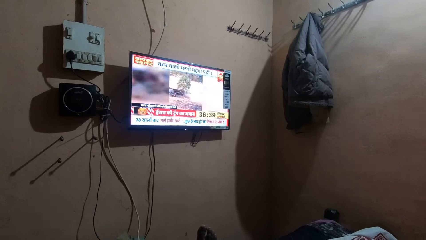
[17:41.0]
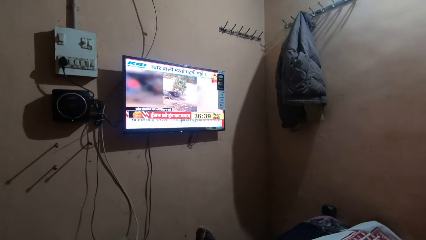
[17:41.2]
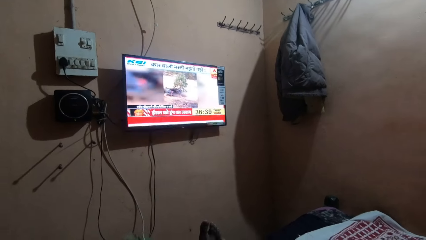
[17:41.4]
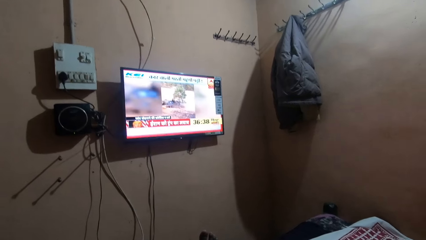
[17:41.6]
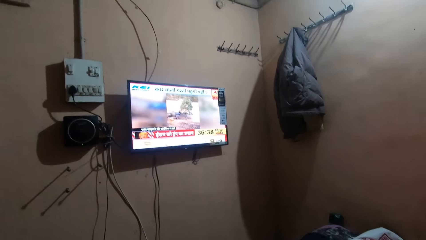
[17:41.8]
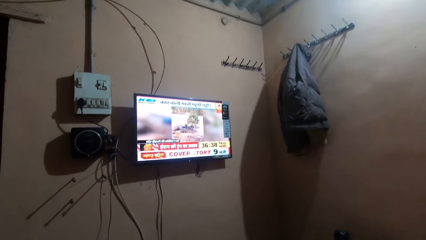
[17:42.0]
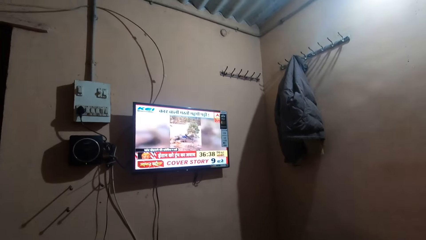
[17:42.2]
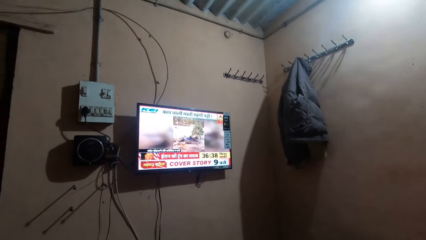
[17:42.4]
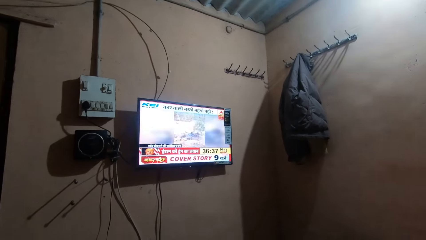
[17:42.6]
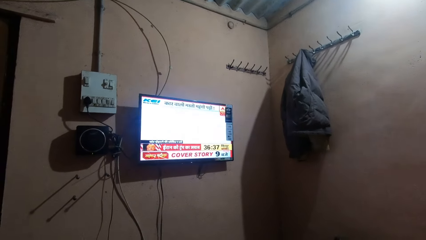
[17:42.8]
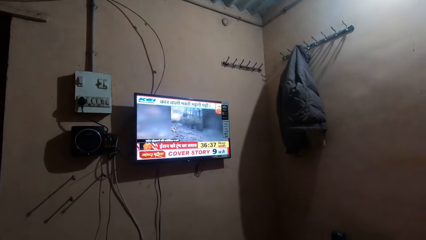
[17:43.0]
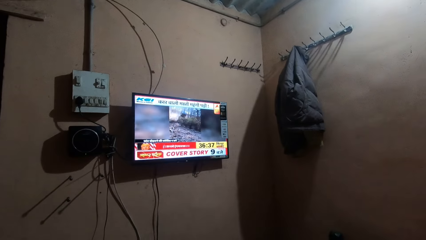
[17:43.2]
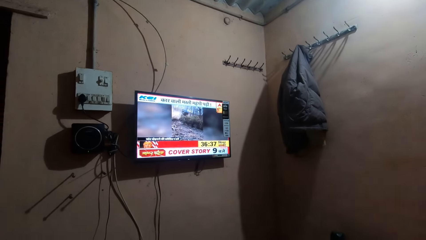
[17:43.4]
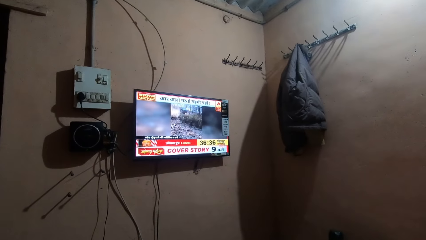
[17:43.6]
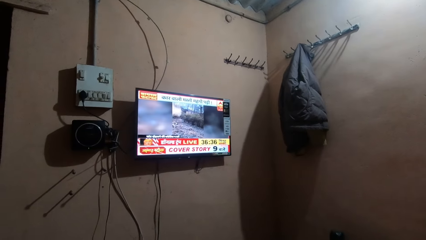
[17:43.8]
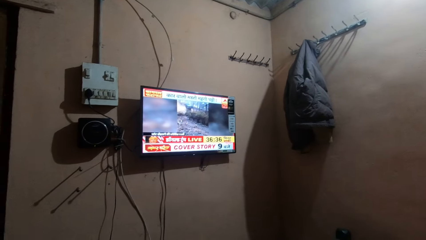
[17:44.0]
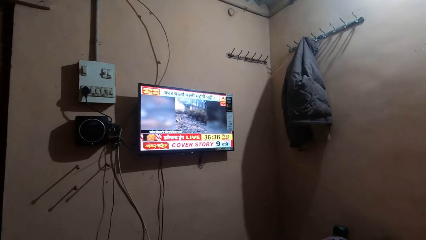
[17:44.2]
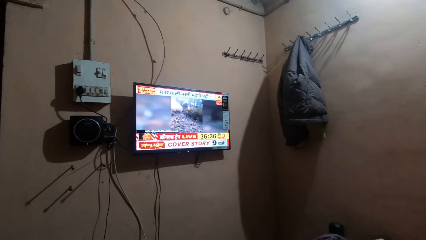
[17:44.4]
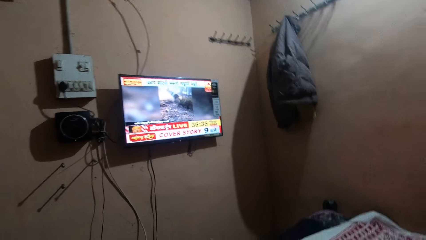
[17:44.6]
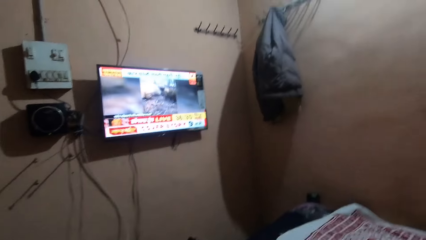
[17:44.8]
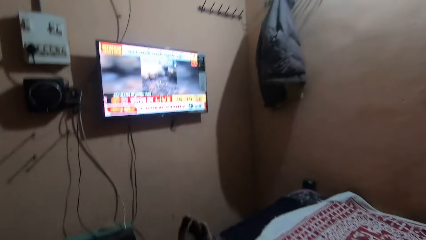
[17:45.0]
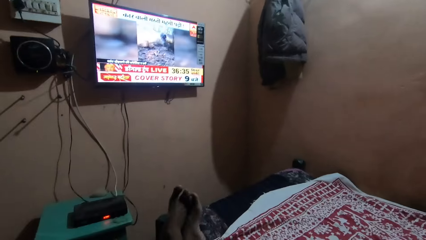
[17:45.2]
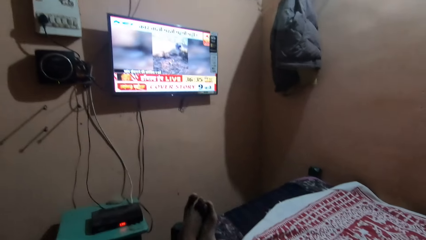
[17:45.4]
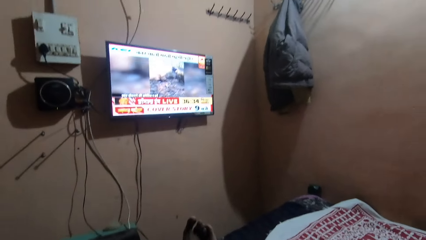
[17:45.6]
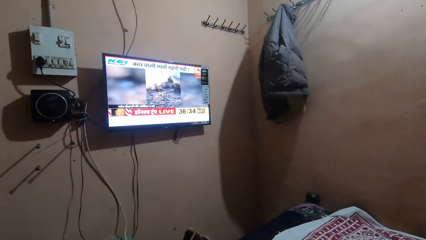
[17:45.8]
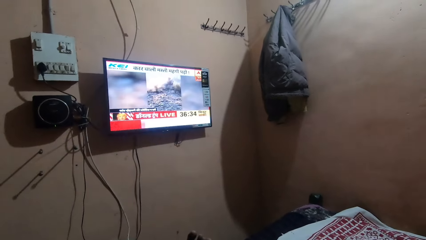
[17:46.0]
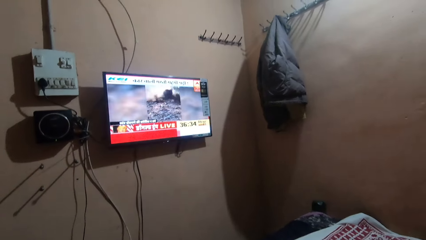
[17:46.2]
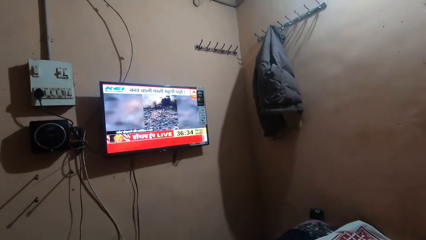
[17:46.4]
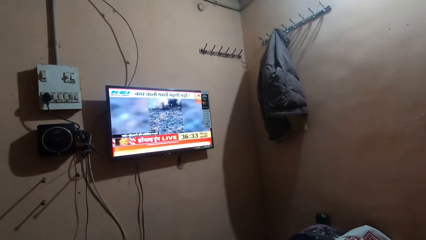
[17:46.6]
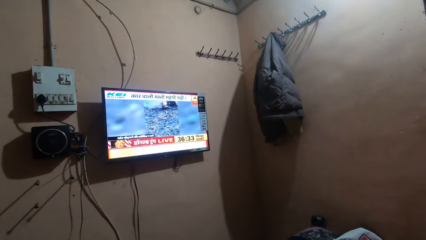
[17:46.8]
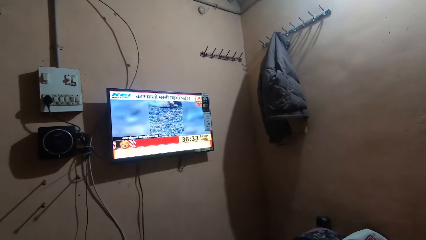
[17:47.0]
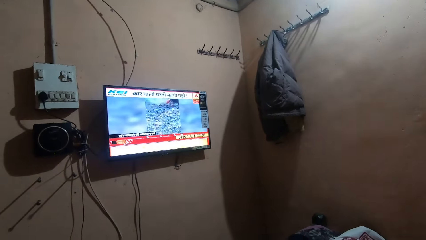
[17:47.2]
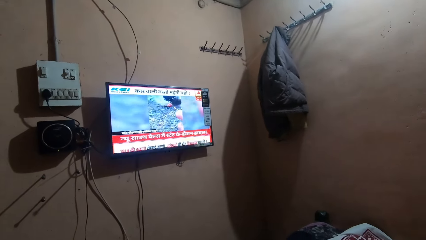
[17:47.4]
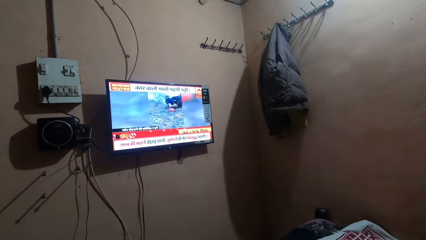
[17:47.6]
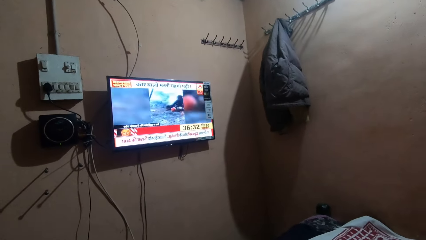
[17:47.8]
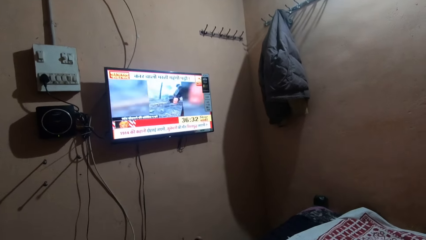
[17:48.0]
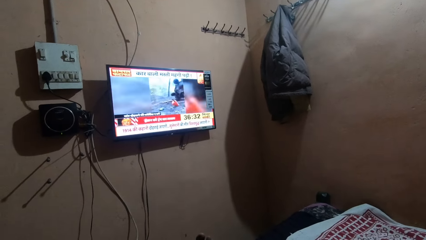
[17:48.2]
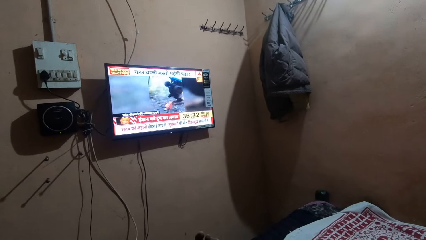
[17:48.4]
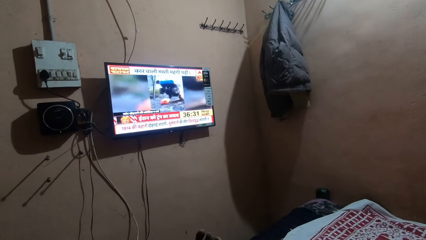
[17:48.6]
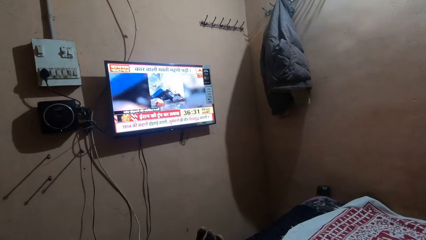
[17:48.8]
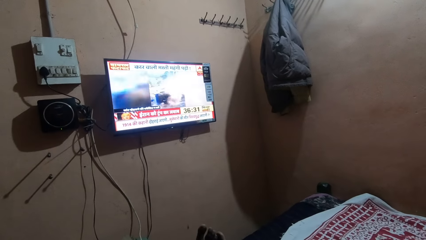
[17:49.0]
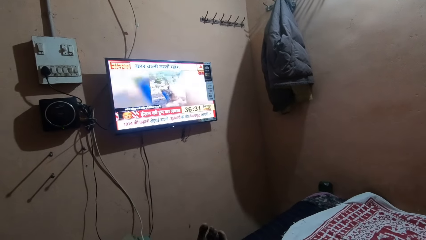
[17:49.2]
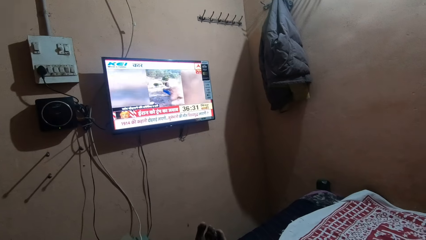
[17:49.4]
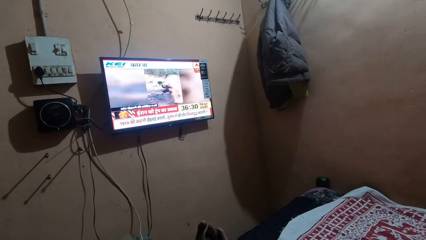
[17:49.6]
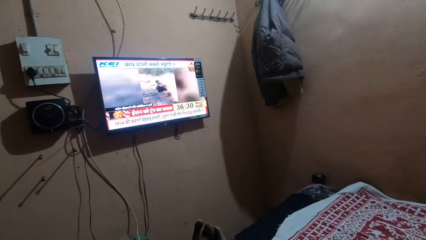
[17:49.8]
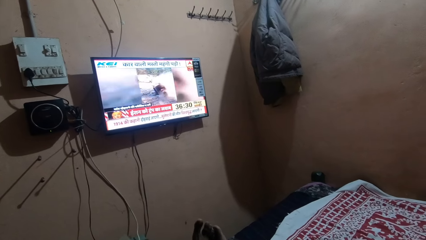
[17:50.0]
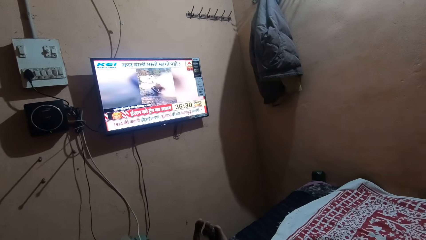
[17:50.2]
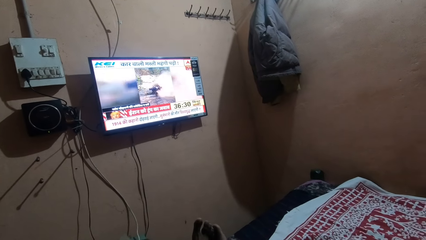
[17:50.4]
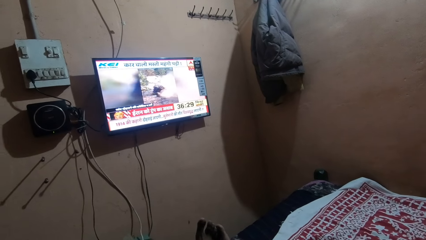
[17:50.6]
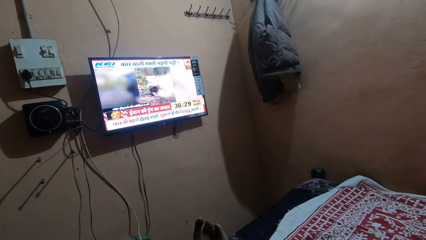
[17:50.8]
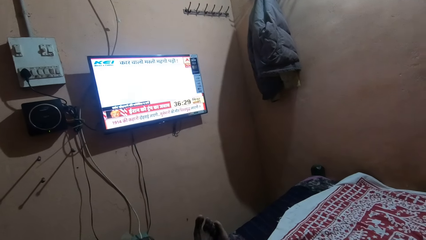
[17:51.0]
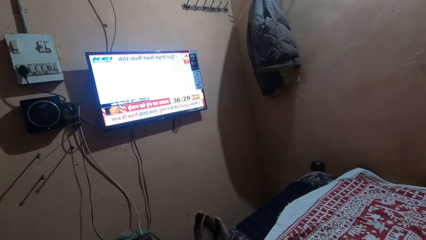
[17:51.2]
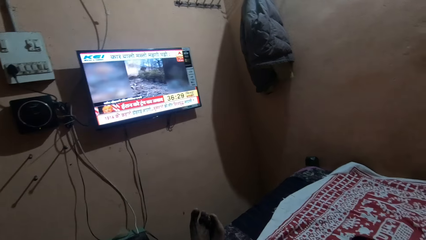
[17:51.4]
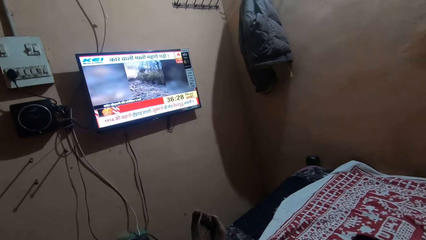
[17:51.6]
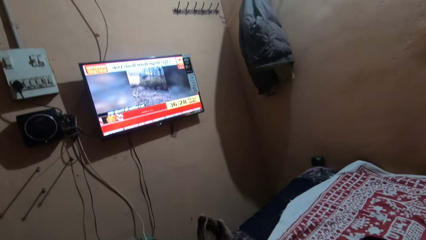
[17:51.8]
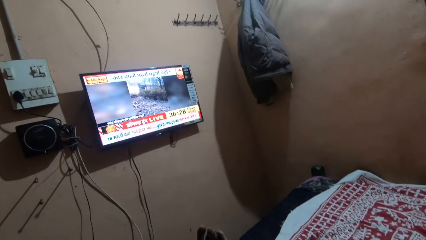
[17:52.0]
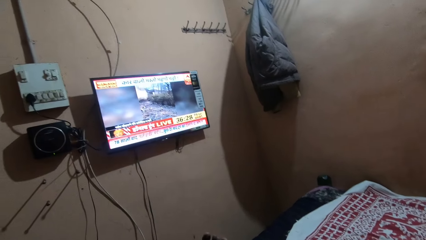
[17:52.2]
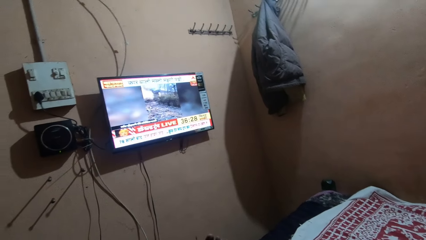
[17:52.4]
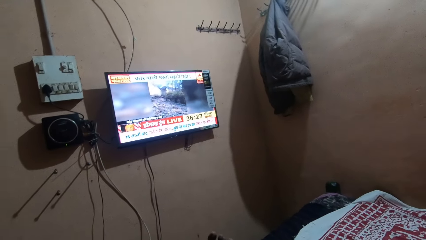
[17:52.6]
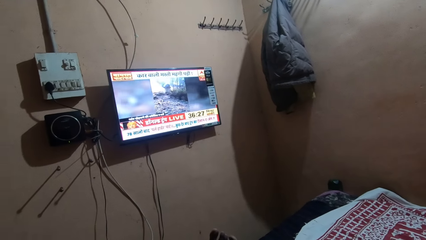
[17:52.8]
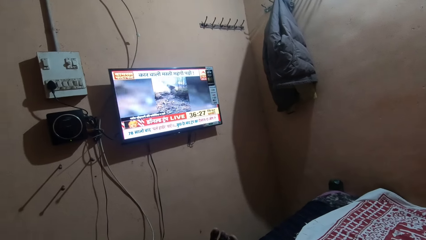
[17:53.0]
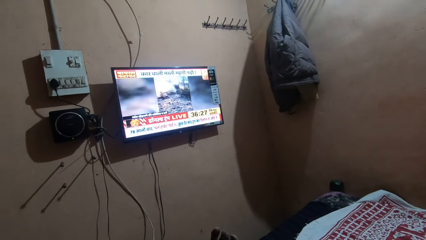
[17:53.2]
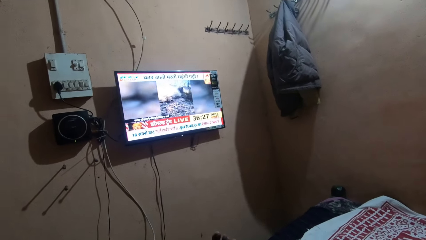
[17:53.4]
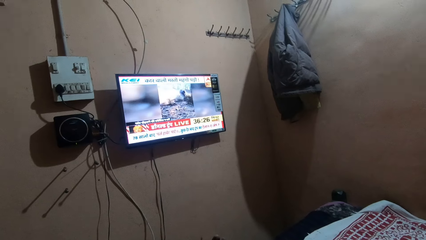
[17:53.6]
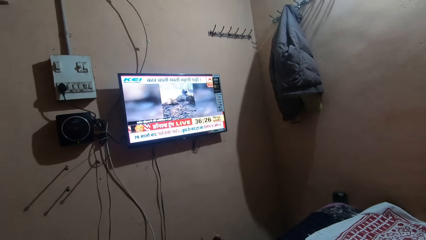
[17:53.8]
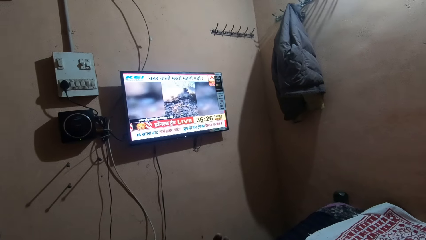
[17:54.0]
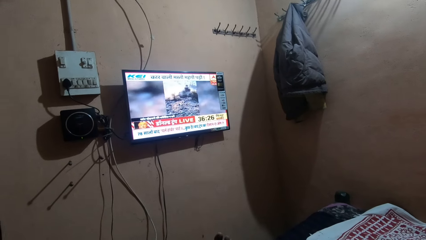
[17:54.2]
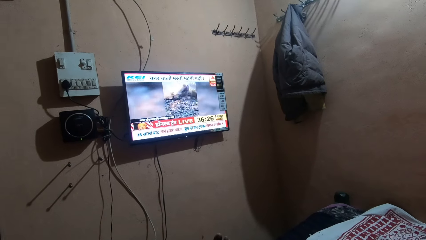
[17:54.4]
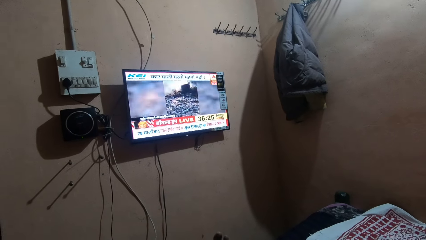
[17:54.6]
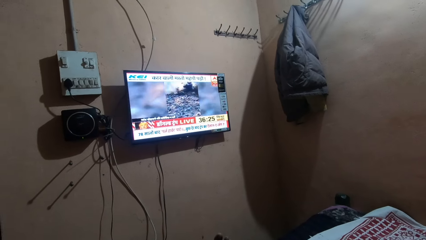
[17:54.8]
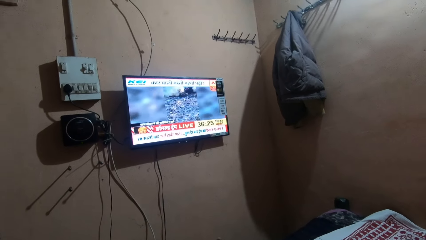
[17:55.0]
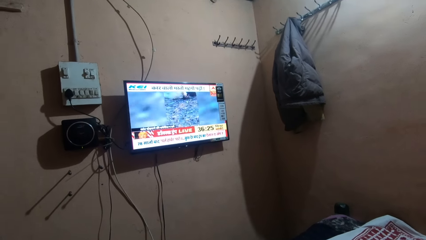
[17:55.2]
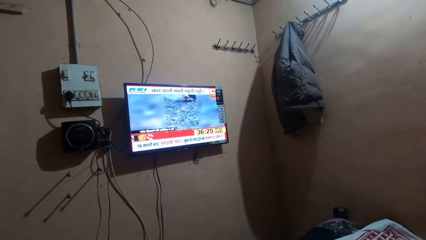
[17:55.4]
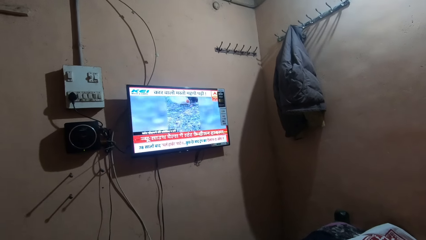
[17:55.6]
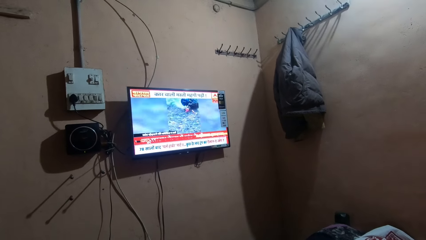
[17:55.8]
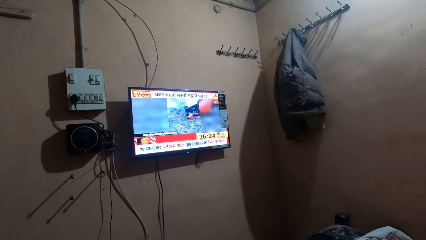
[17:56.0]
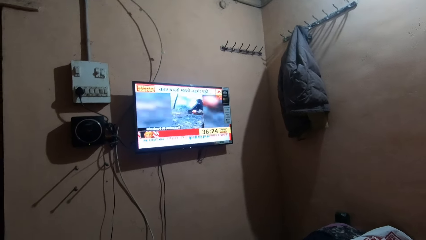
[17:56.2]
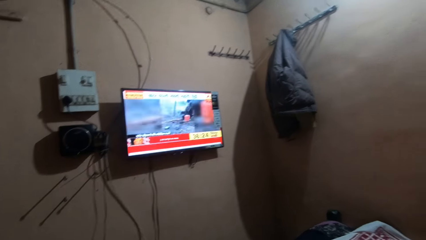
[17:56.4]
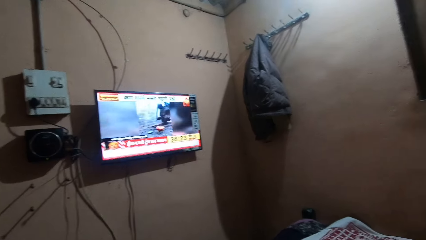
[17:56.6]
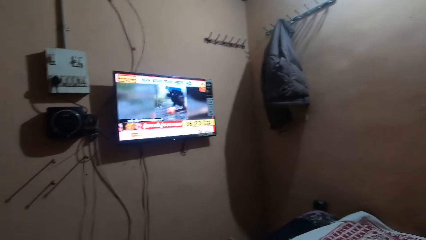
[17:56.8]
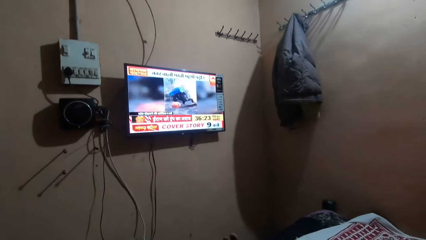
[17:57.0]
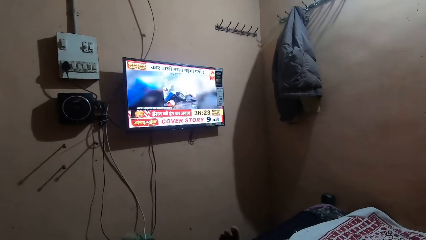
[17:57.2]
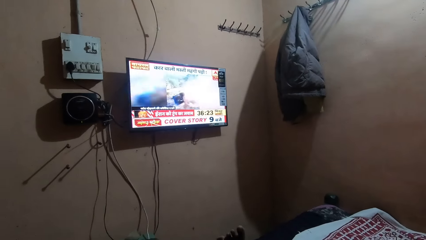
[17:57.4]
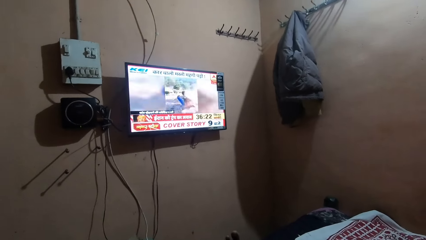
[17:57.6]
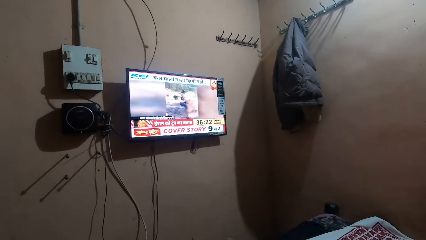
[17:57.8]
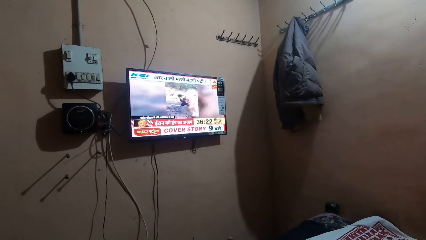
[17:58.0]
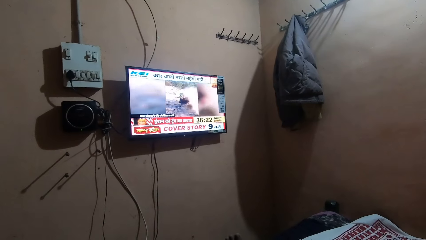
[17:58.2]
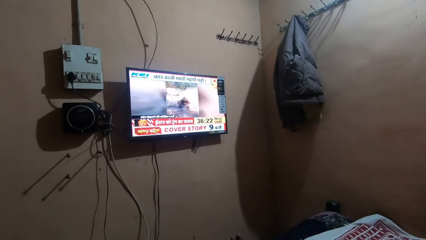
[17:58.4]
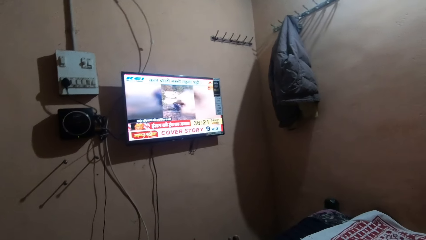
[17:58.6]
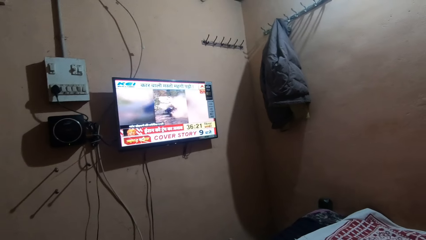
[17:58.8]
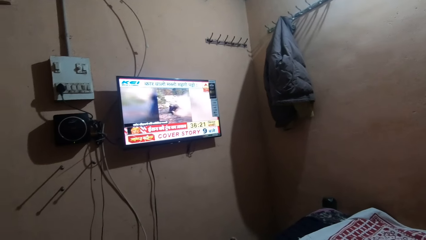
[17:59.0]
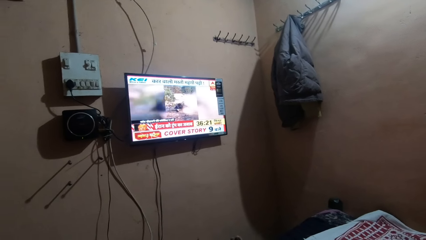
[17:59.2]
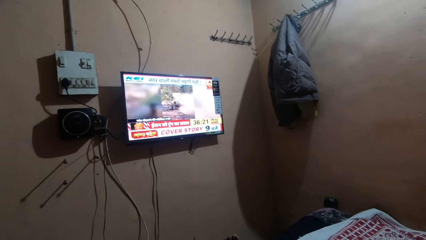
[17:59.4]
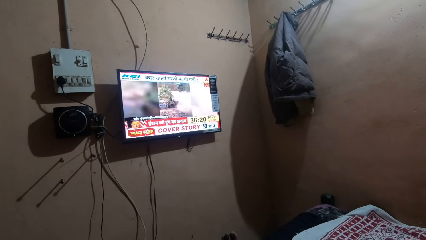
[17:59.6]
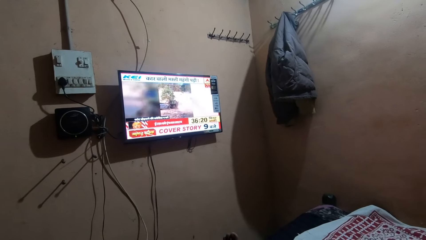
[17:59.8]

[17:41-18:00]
The camera wearer moves the camera around. They move the camera around again.
